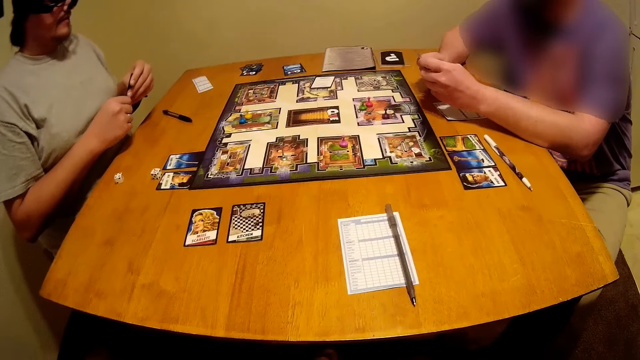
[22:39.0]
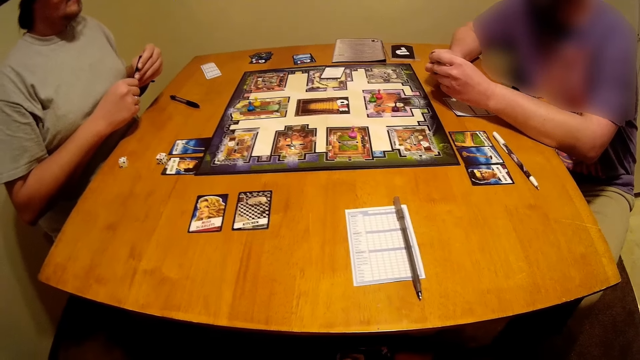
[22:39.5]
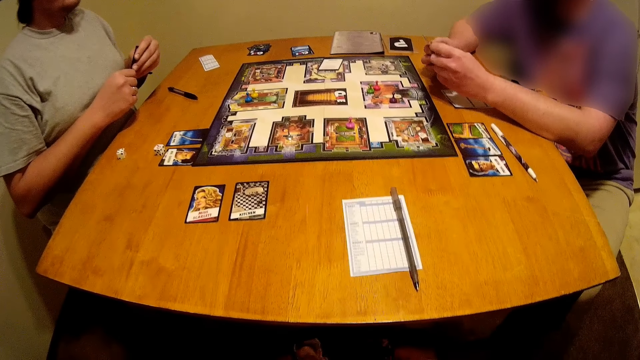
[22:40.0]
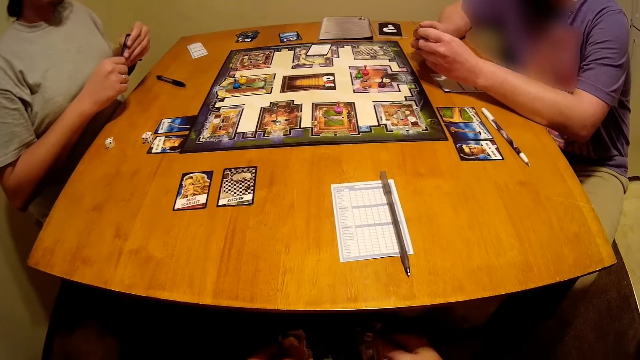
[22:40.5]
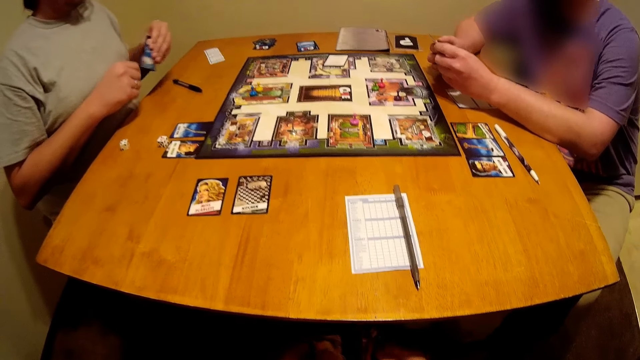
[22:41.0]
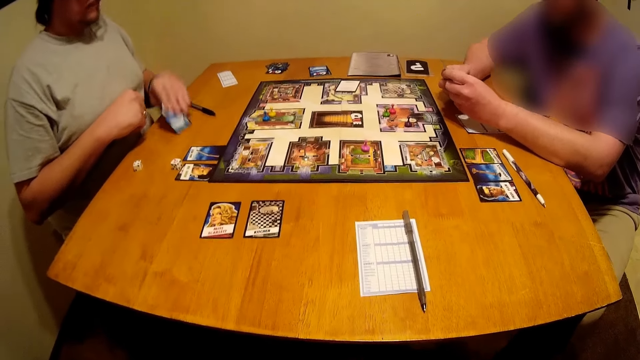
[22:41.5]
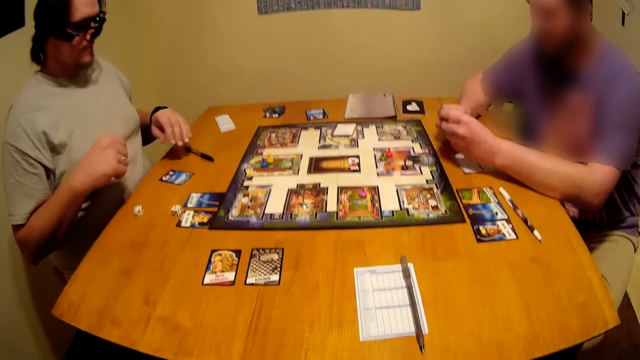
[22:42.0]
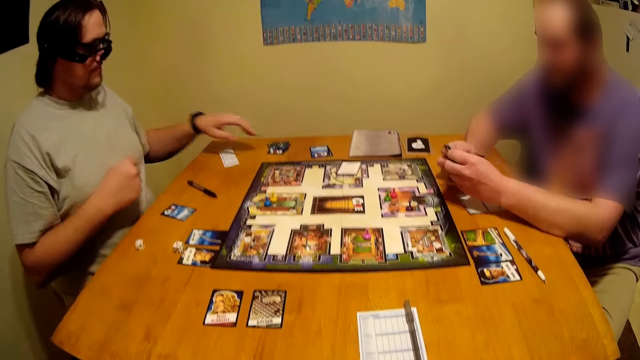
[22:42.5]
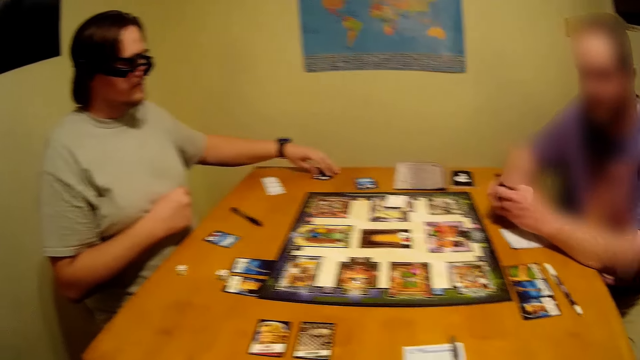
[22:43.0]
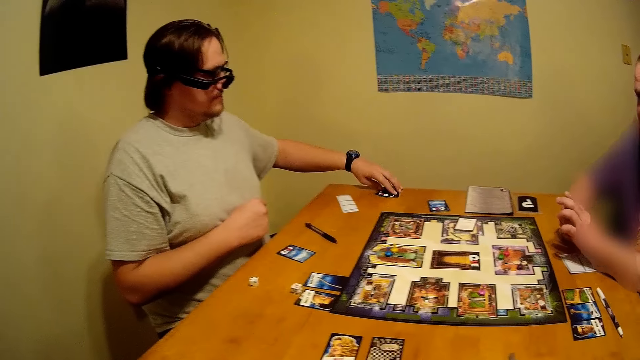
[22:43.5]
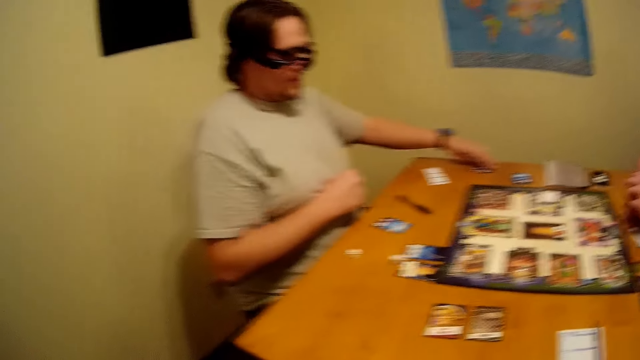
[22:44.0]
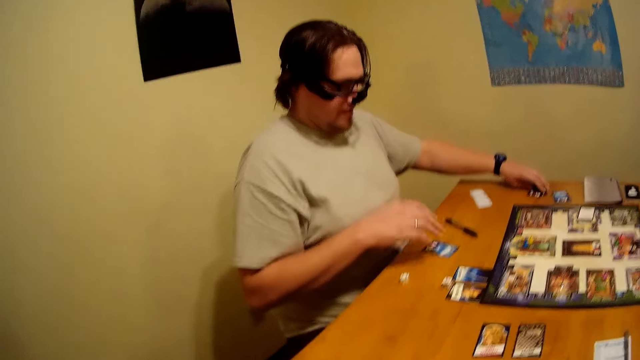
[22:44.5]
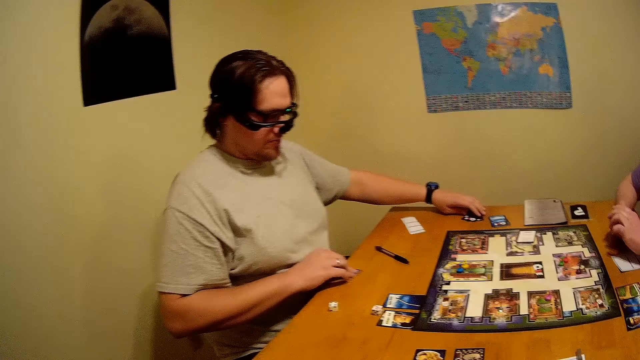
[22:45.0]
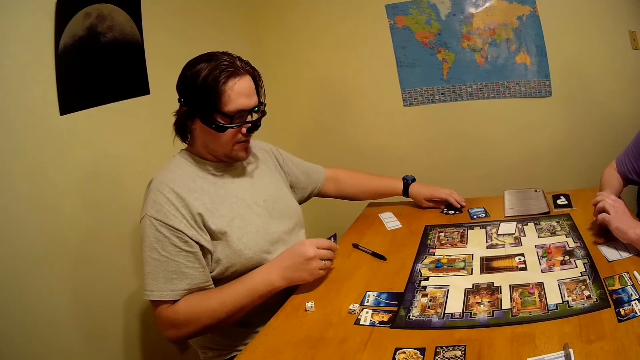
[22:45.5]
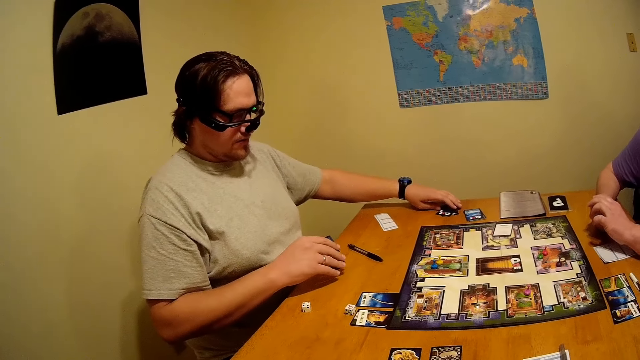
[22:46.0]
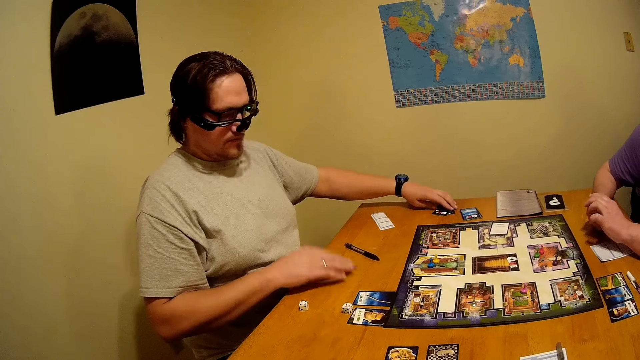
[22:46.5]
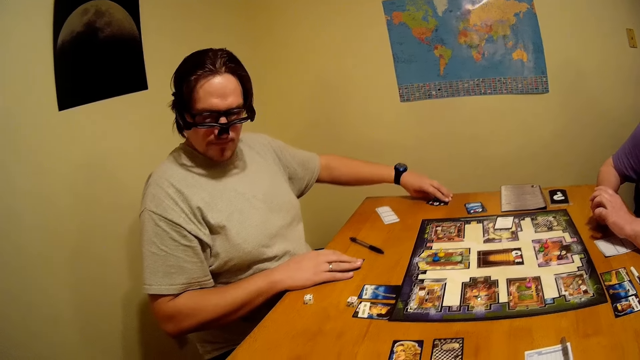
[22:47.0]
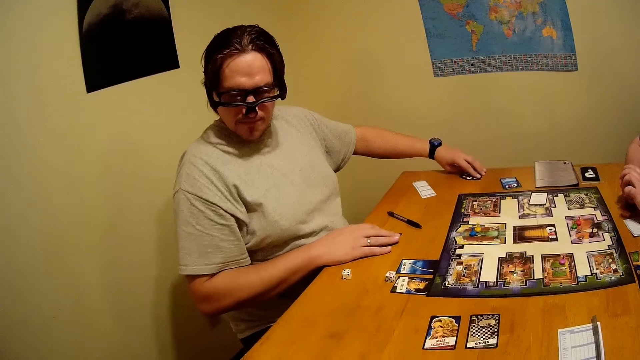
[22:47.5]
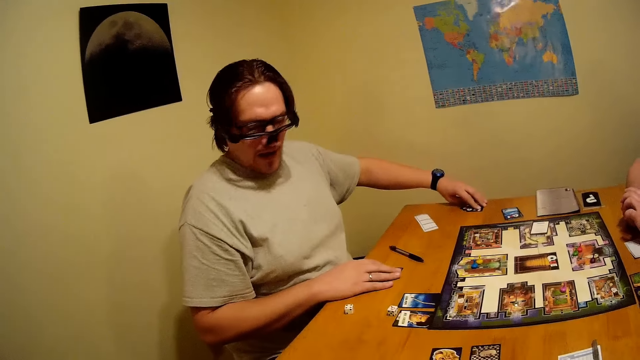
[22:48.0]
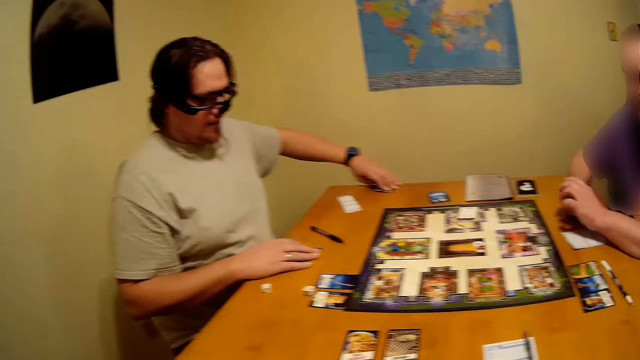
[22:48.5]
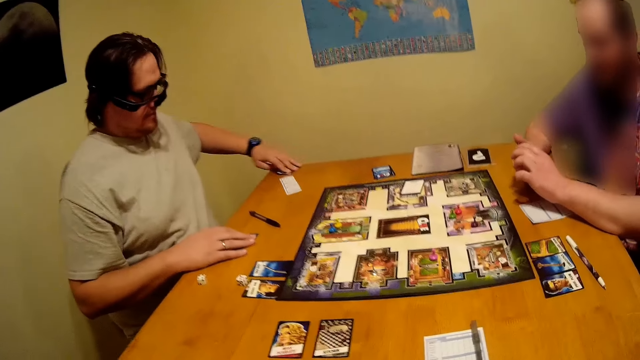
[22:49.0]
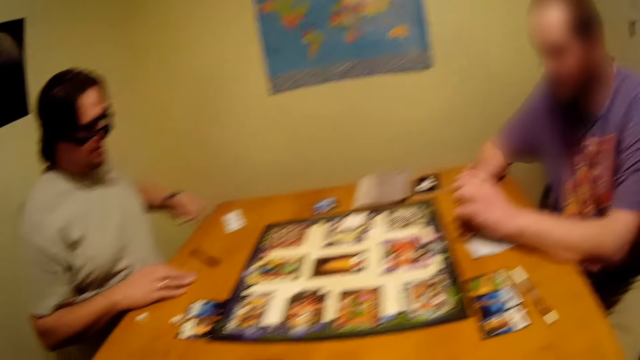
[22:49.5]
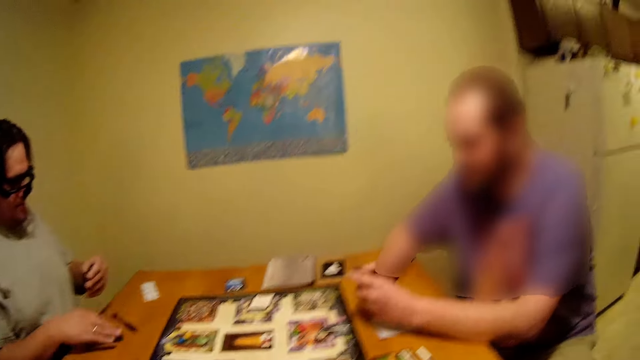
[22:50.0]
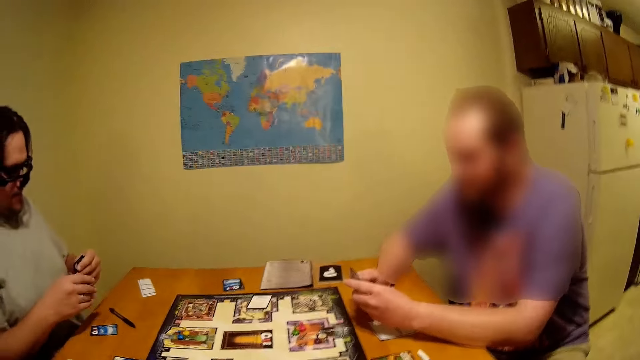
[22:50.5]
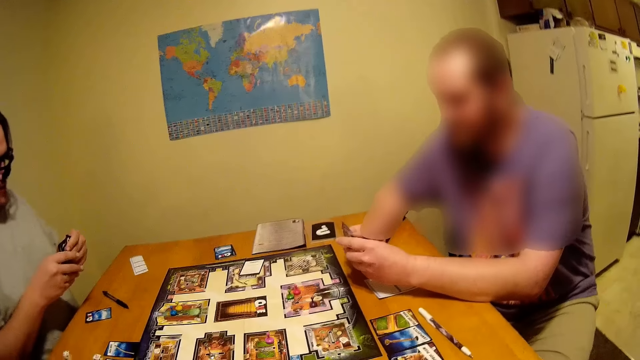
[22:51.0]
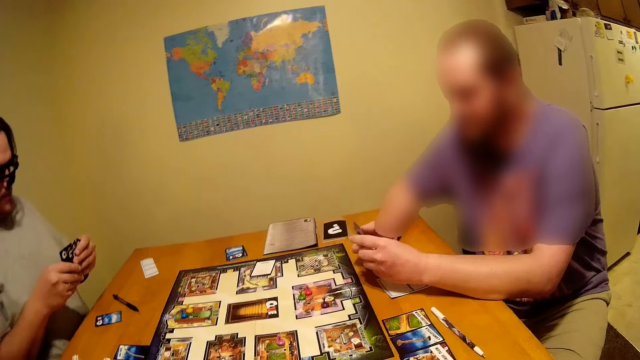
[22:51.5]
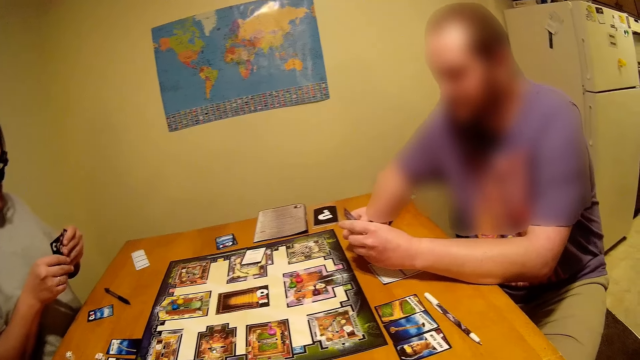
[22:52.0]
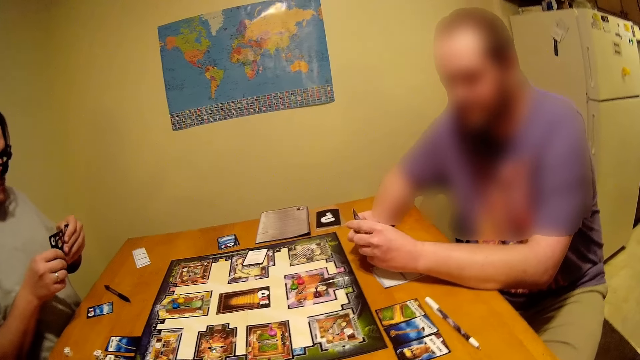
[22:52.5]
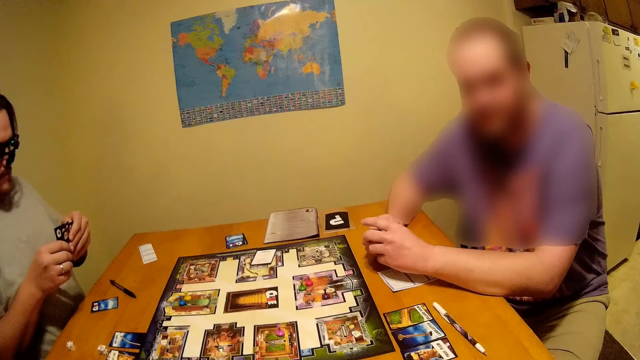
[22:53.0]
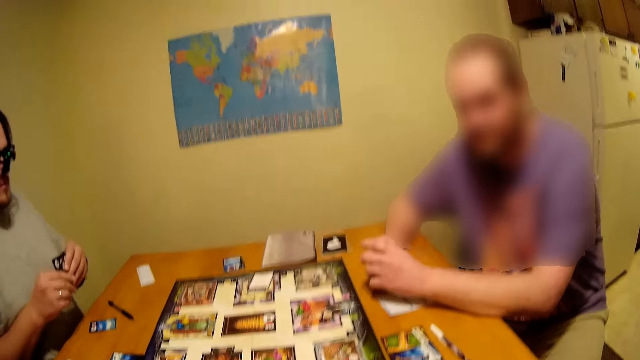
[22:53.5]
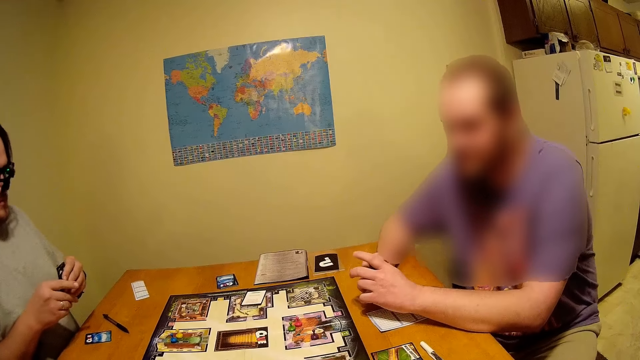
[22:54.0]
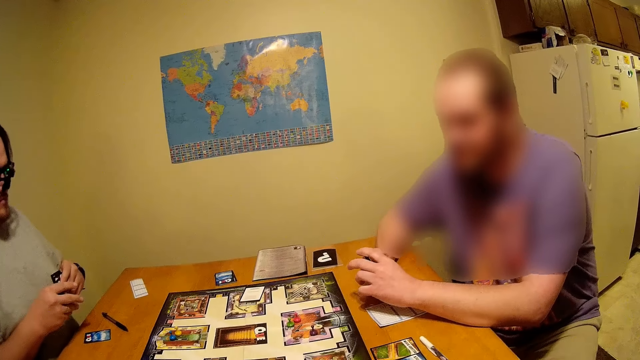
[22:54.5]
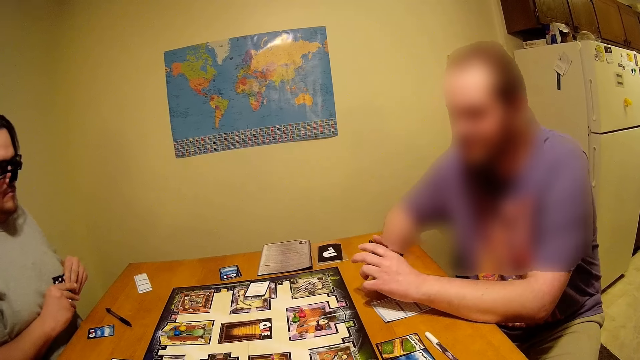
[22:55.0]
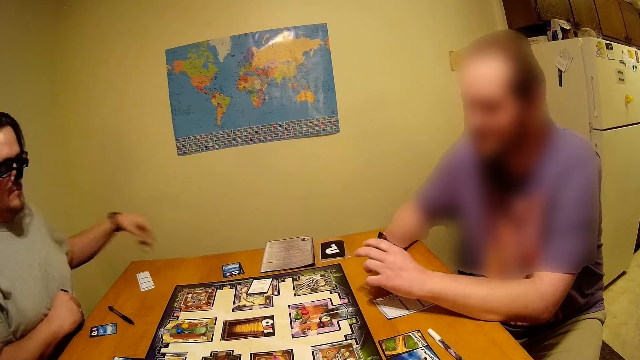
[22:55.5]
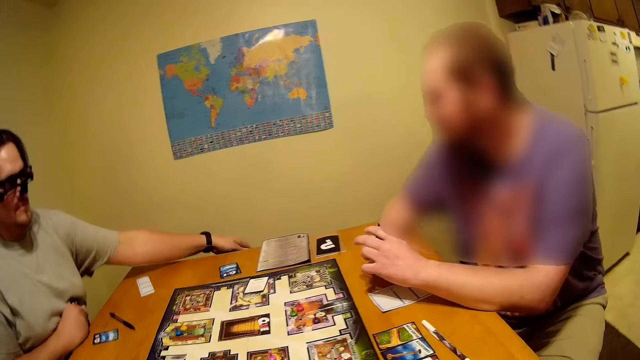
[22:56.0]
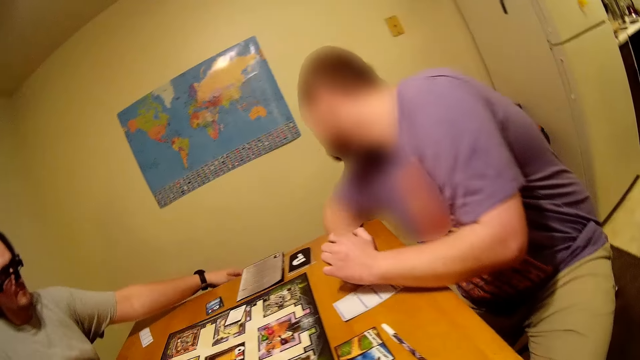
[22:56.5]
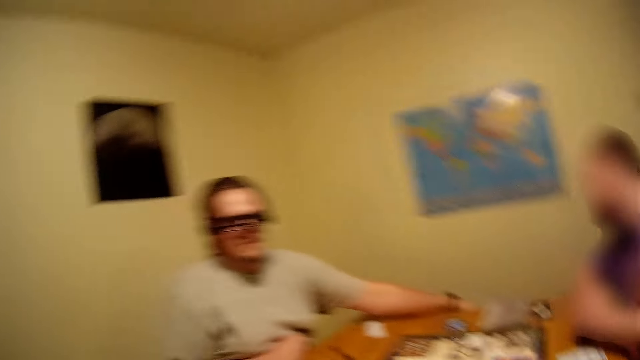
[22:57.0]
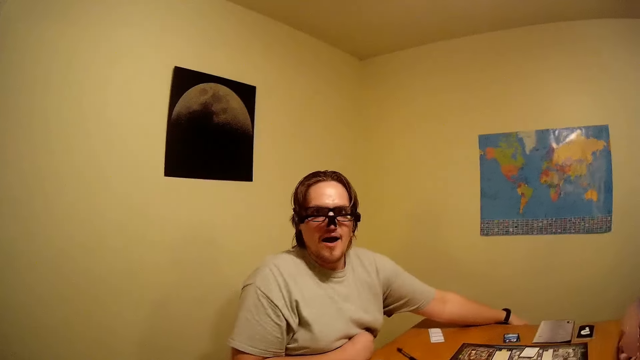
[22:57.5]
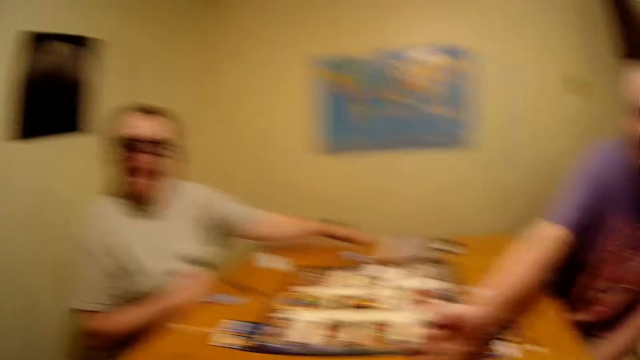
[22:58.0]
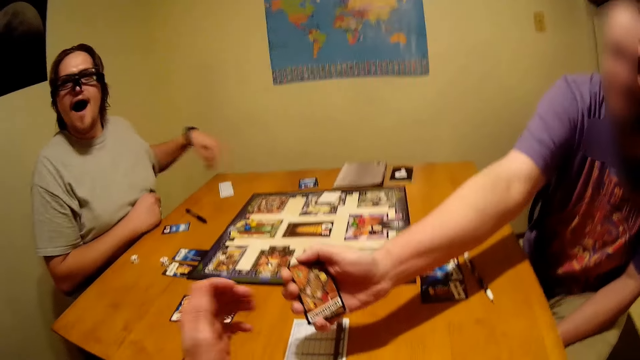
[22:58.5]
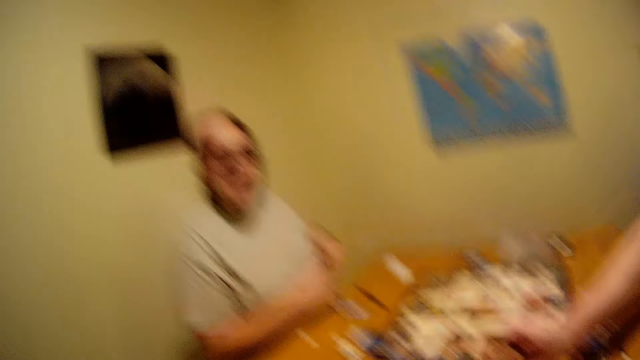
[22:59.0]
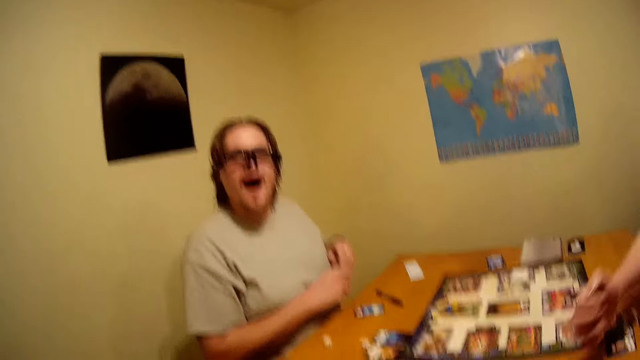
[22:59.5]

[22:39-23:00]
The man puts the card down. The man picks up another card. The man puts down the card. The man picks up the cards and holds the cards with both hands. Another man holds the cards. The first man moves his hand. A person shows another person a card. The other man looks beside the table. The camera wearer looks at the first man. The second person shows a third person a card. The other man stretches his hand towards the camera wearer. The camera wearer looks at the card.
